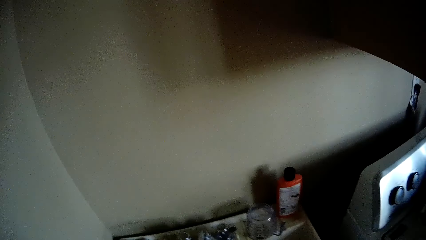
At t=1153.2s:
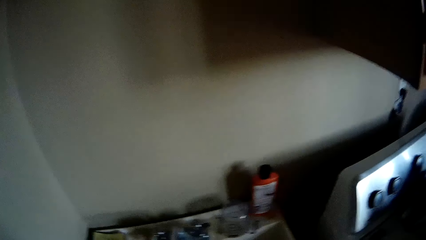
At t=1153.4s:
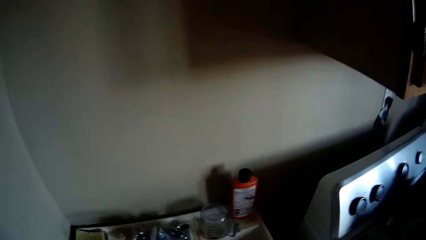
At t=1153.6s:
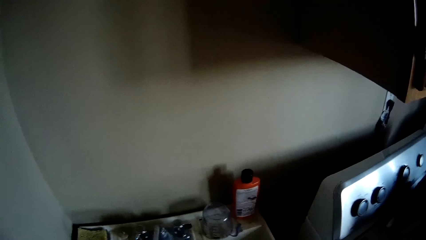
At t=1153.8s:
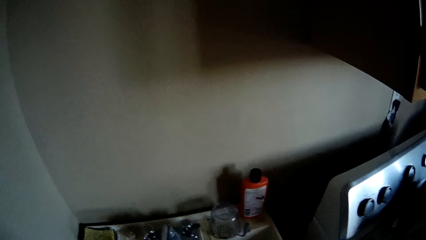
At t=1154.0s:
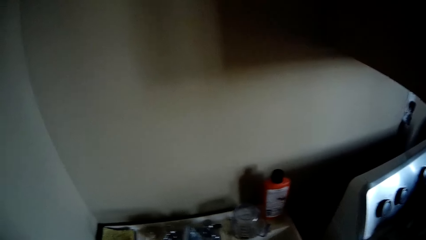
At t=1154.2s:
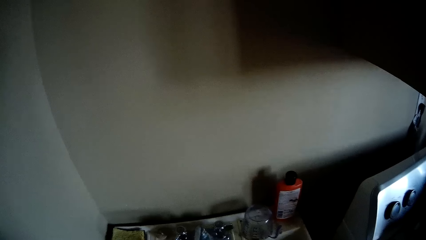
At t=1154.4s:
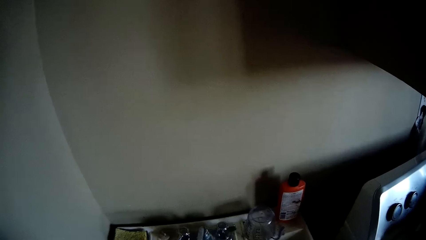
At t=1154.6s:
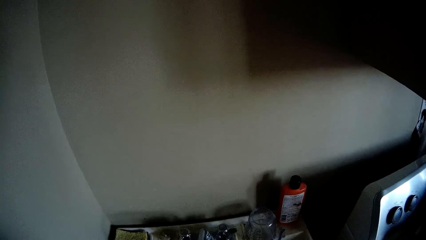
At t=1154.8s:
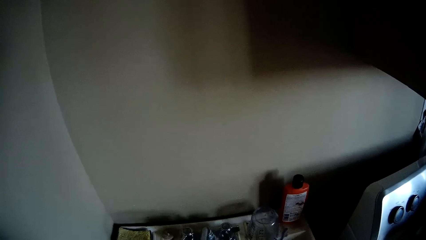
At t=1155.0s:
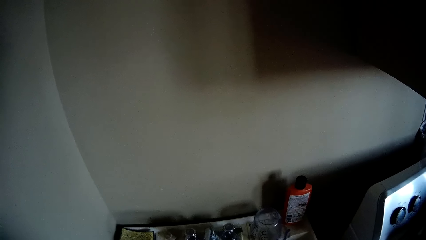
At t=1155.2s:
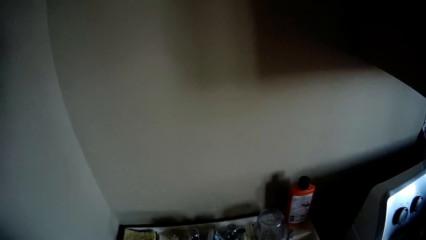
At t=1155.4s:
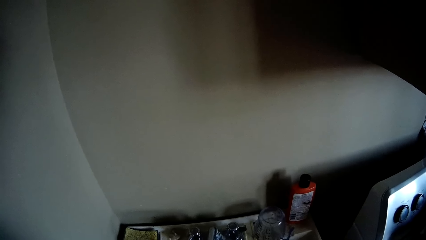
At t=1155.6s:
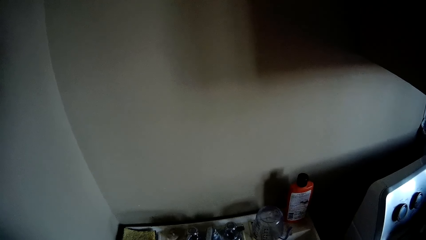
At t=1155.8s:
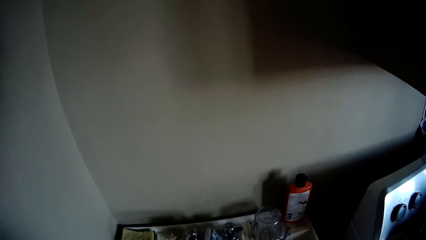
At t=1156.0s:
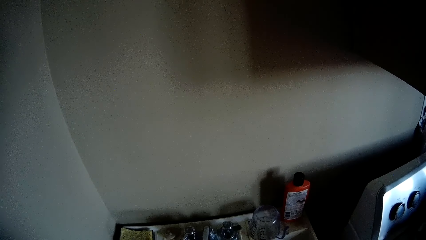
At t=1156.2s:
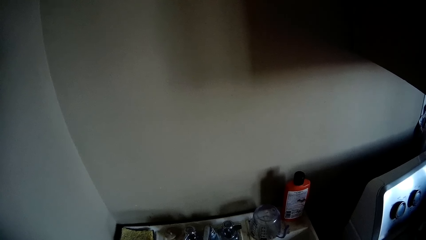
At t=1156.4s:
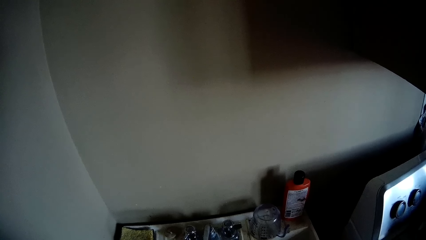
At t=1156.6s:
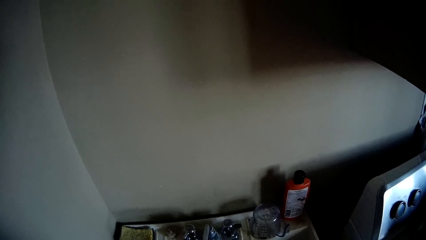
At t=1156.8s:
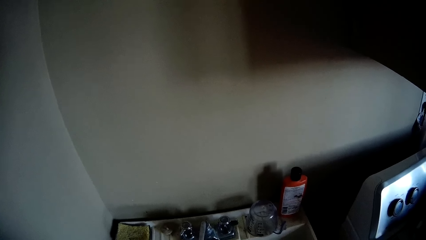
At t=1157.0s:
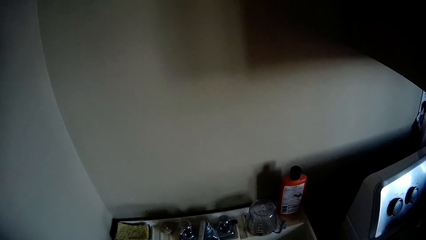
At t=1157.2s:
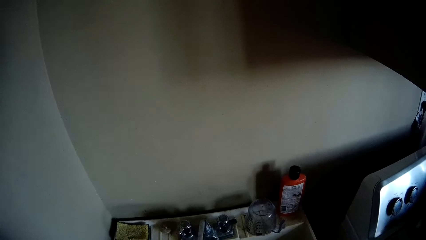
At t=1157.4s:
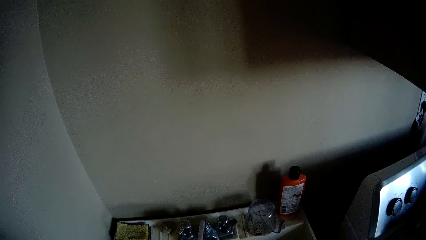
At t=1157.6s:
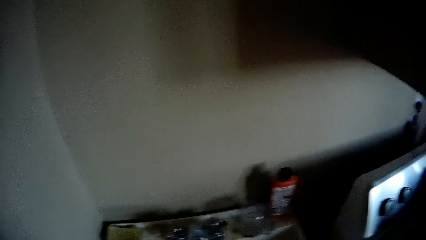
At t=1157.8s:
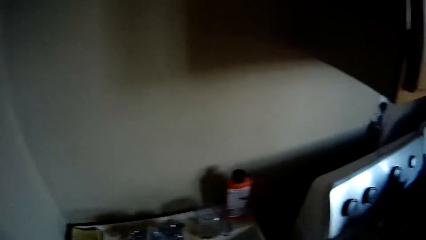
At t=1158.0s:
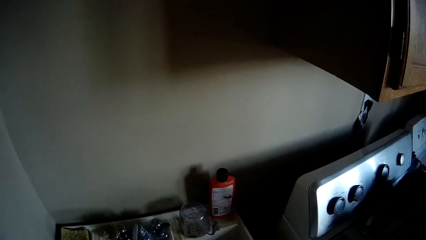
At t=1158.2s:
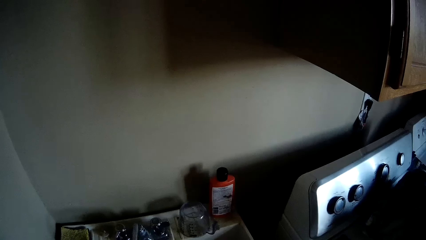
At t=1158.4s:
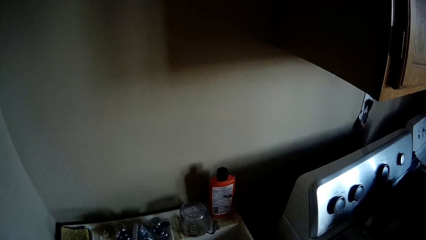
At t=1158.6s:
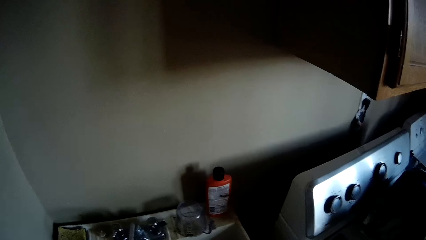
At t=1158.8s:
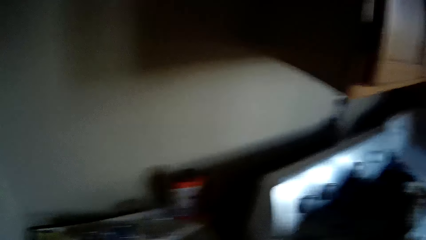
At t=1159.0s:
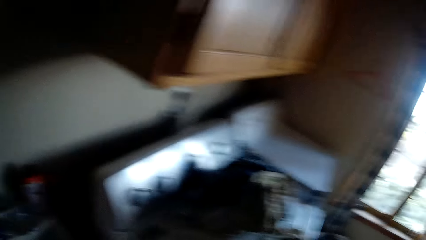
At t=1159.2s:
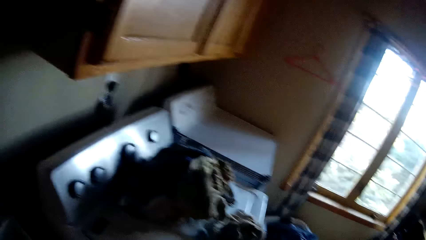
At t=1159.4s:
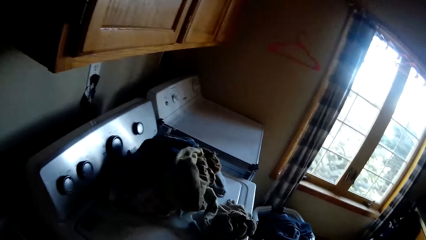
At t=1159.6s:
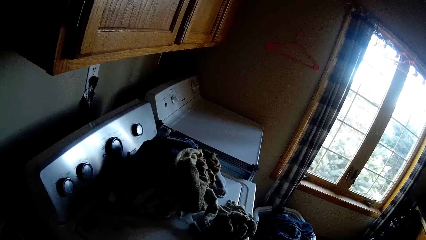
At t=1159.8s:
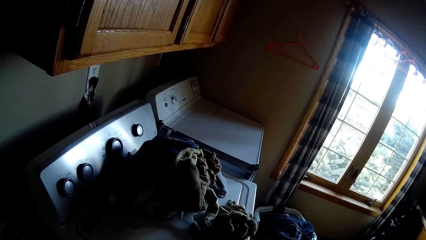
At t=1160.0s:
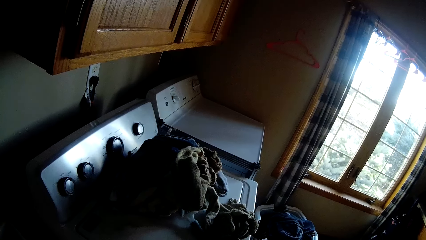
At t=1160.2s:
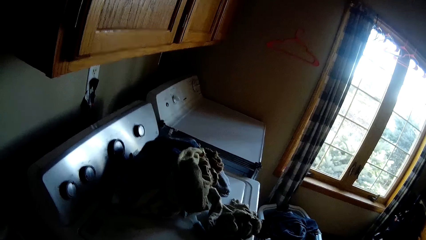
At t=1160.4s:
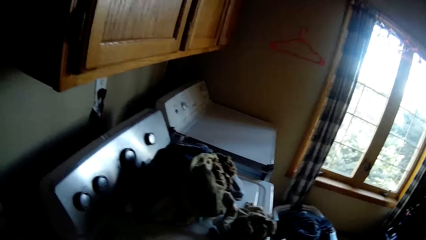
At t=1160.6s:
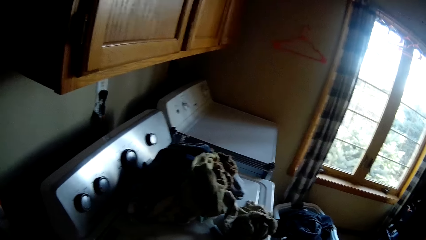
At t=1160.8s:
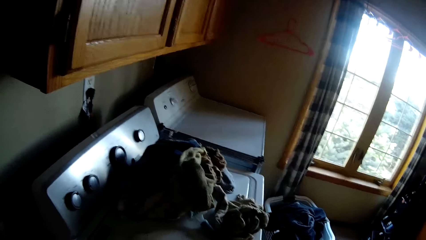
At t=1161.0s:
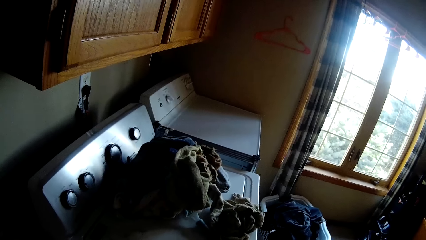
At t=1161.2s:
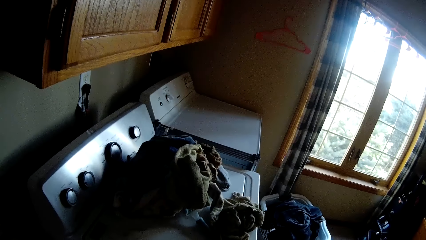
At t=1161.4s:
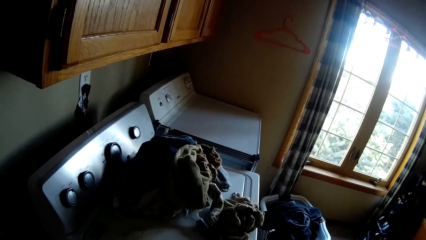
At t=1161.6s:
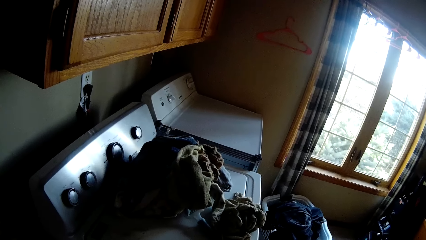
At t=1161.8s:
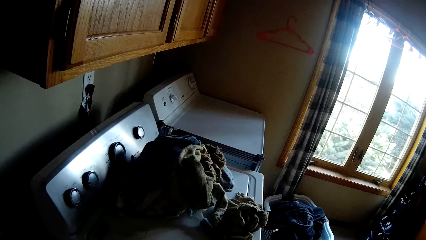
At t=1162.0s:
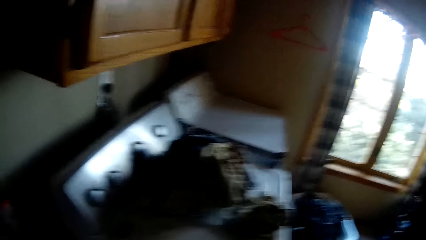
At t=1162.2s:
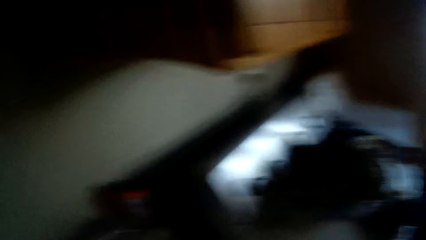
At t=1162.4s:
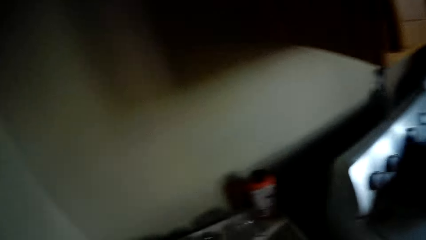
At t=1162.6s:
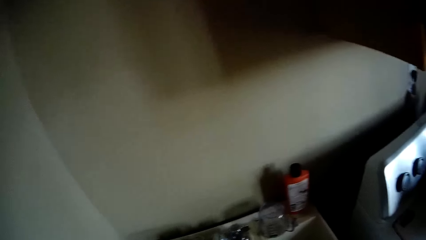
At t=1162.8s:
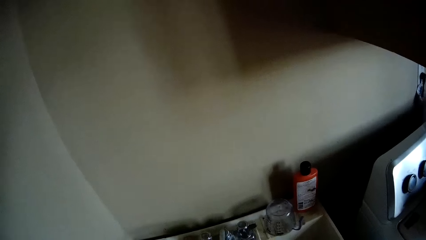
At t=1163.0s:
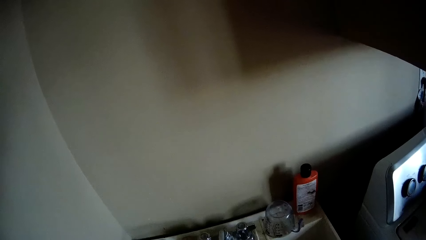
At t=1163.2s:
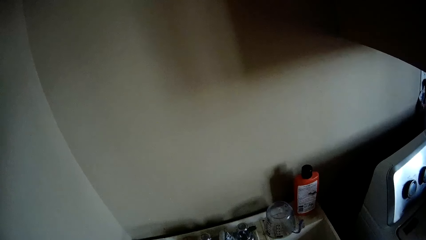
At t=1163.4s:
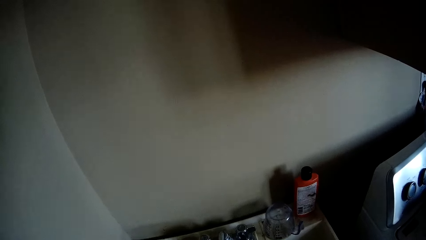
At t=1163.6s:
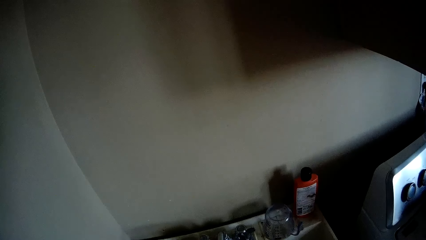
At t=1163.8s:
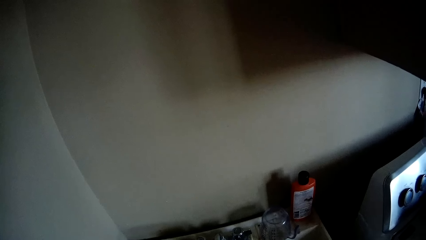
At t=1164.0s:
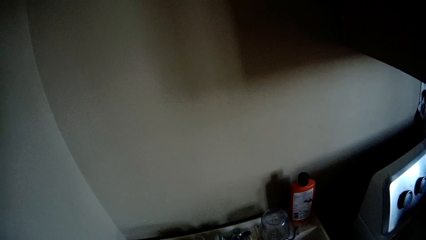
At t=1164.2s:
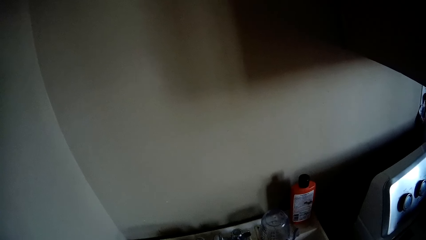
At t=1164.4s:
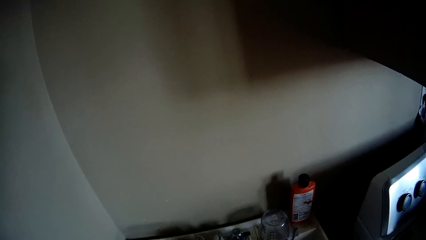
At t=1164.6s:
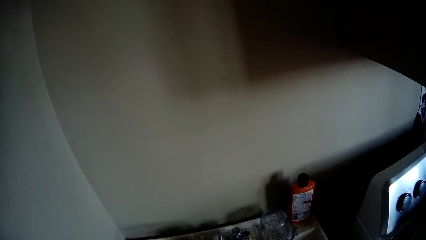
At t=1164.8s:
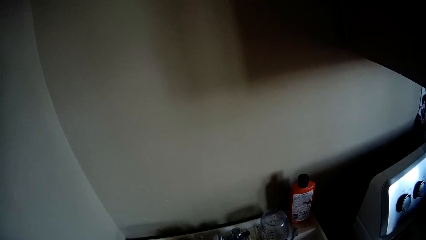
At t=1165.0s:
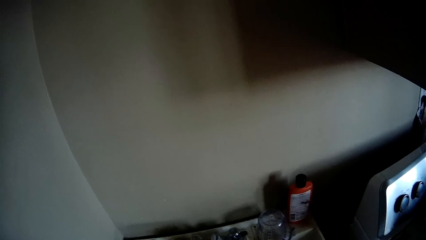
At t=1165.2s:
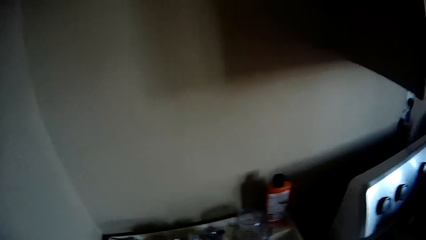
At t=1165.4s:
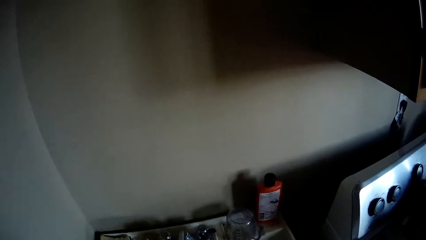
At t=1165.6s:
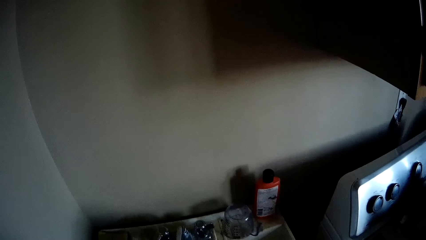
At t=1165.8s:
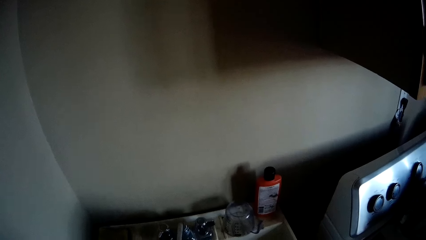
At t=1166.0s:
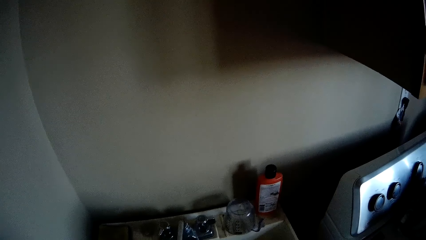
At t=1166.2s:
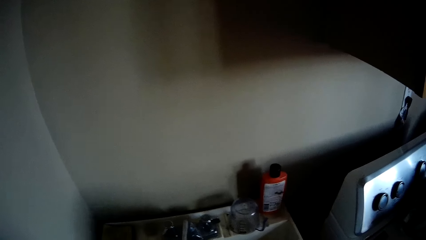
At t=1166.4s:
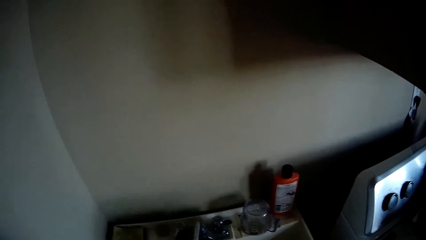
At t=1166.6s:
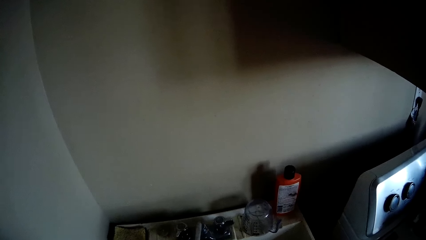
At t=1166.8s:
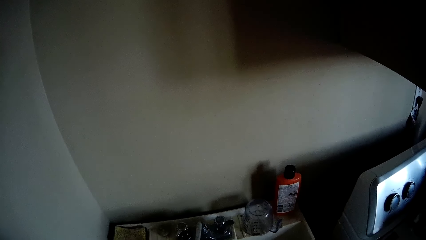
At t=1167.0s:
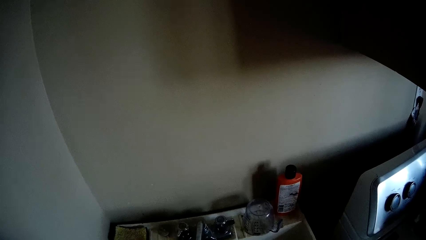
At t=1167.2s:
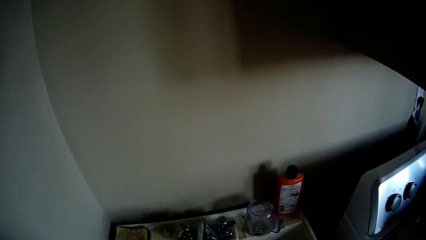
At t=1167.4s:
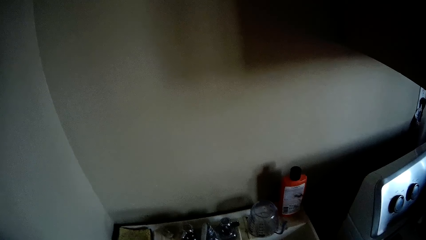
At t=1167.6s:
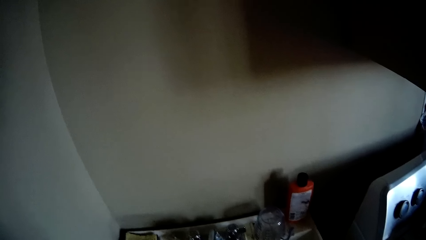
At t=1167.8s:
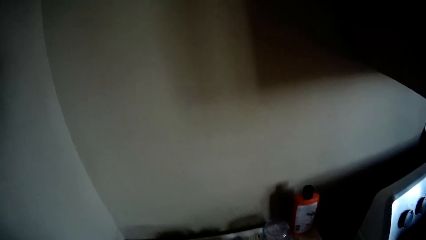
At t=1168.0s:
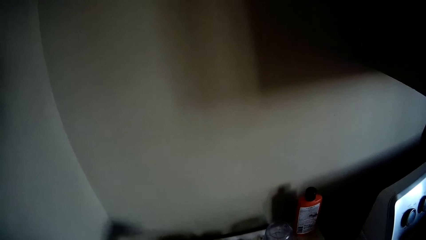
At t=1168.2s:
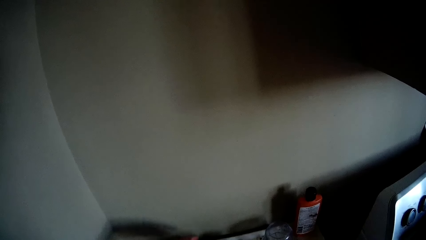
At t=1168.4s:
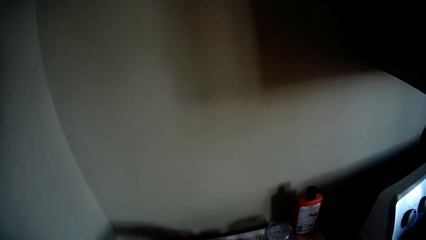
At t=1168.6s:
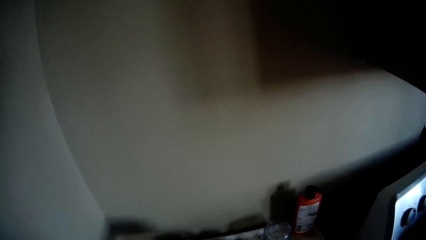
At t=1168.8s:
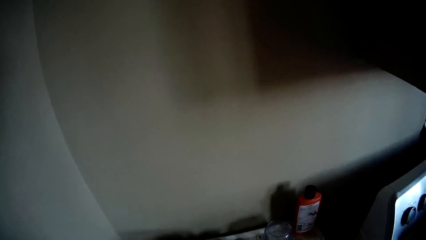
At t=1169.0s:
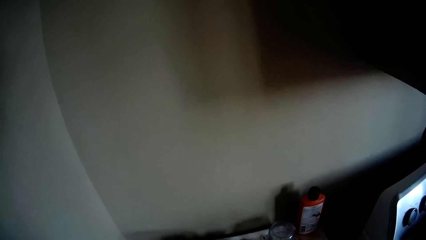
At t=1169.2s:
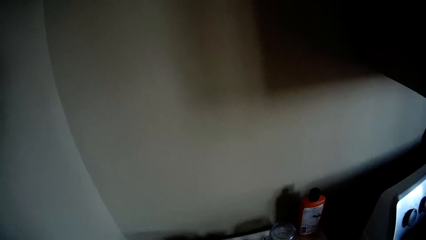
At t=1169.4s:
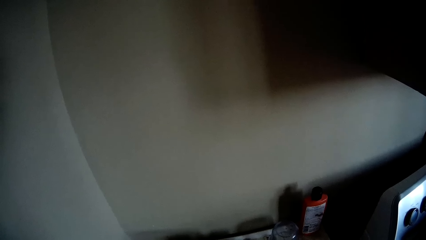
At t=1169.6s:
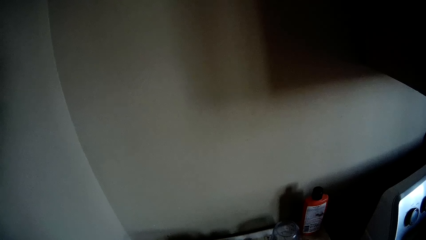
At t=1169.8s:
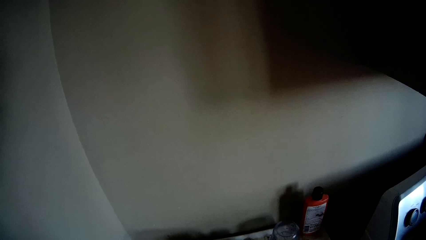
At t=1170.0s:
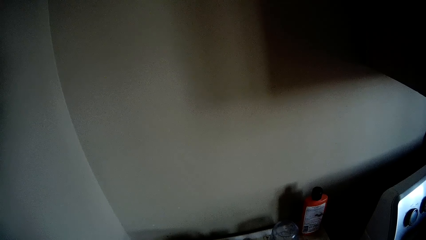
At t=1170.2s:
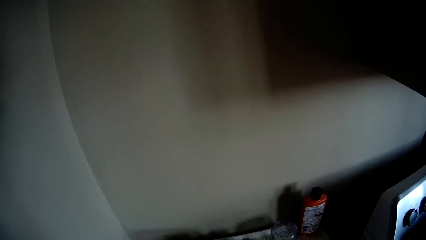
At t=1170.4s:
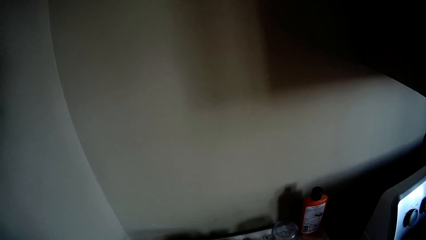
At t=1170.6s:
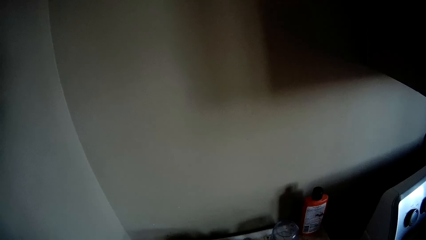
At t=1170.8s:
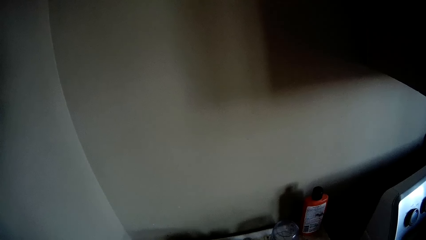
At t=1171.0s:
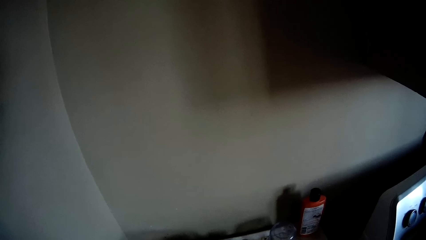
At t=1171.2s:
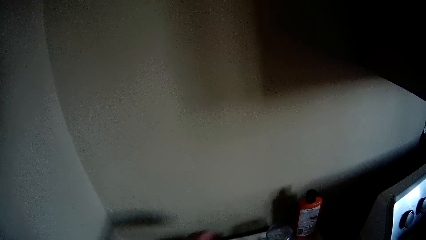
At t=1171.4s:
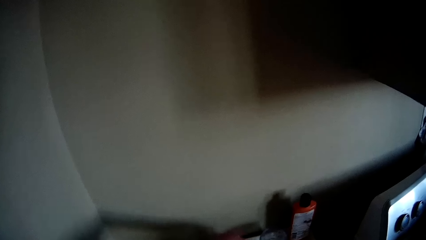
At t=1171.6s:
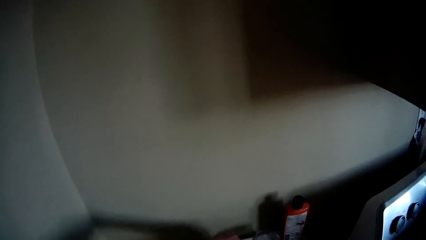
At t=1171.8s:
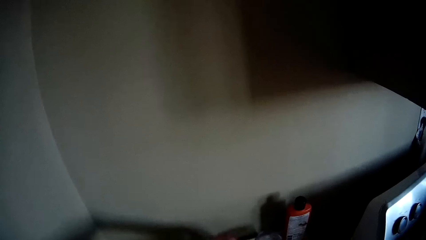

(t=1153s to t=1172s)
The camera wearer looks around. They do something. They look at the clothes on the washing machine. They look around. They do something.
